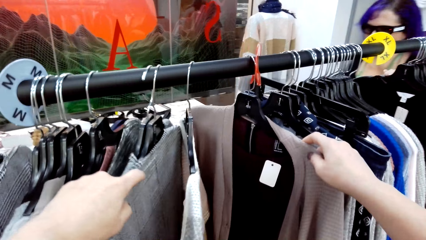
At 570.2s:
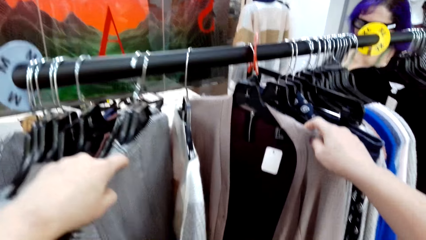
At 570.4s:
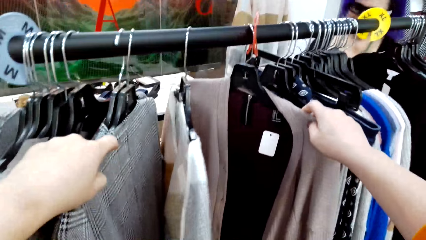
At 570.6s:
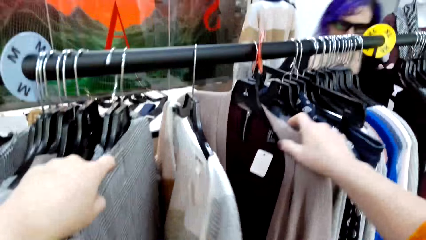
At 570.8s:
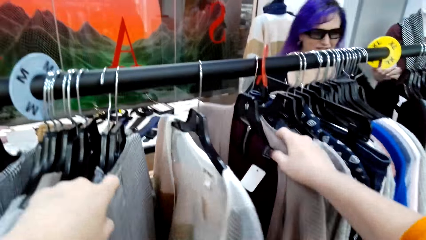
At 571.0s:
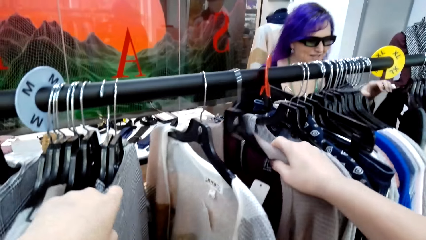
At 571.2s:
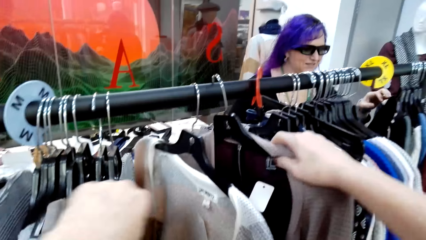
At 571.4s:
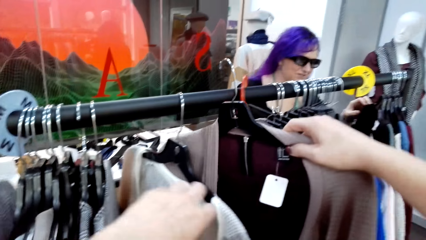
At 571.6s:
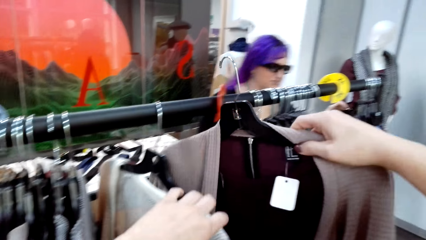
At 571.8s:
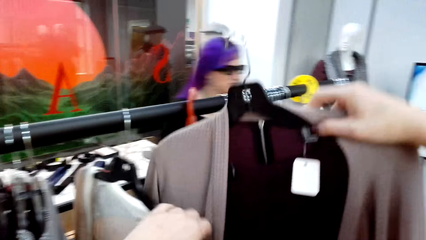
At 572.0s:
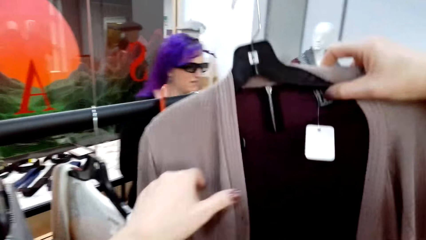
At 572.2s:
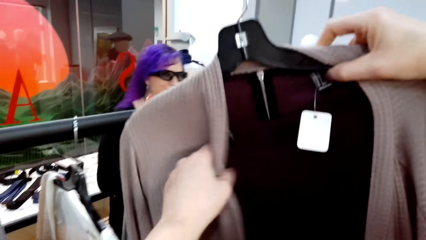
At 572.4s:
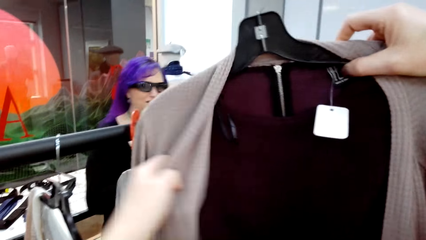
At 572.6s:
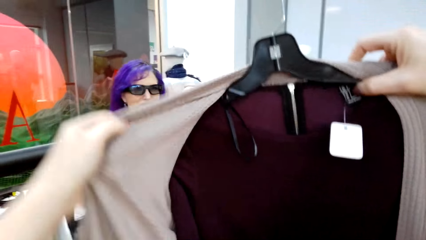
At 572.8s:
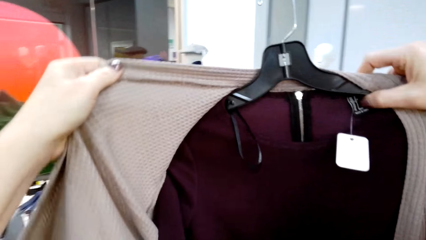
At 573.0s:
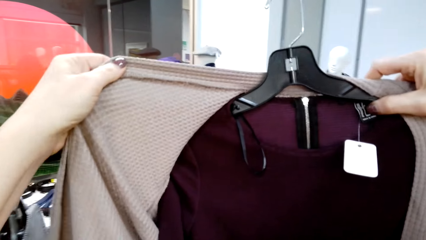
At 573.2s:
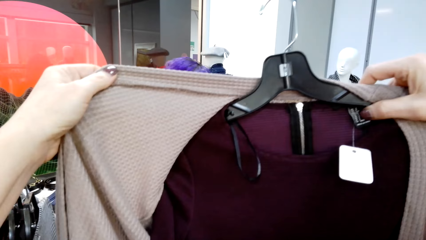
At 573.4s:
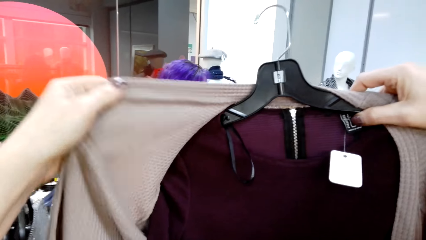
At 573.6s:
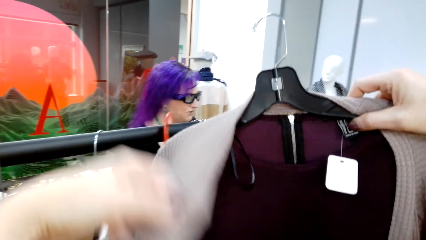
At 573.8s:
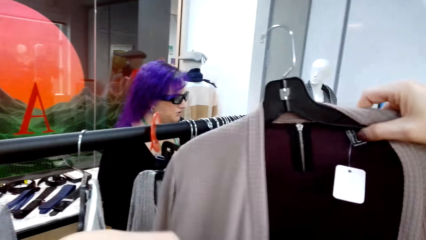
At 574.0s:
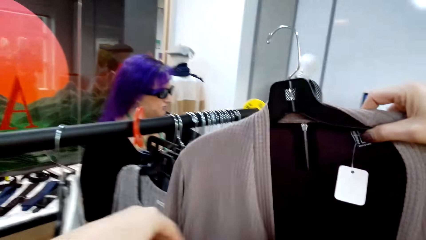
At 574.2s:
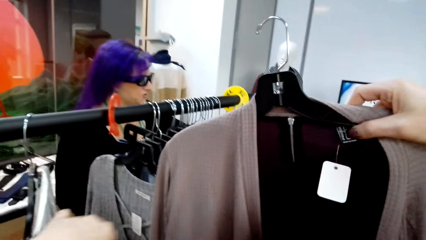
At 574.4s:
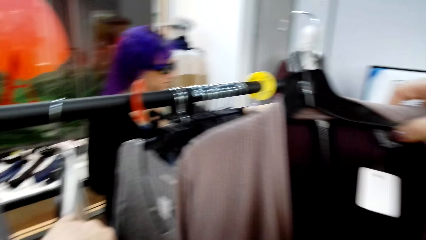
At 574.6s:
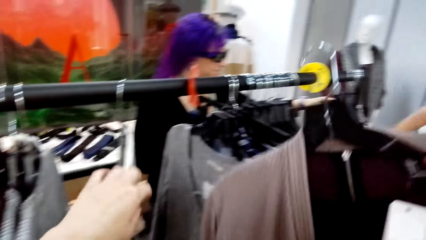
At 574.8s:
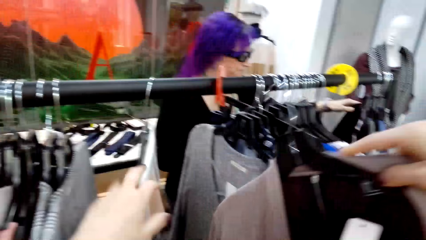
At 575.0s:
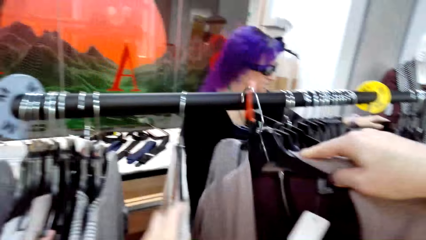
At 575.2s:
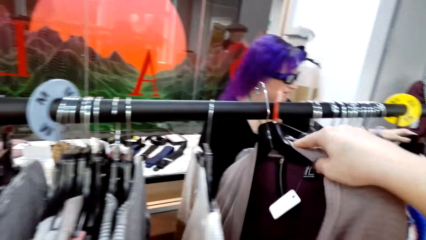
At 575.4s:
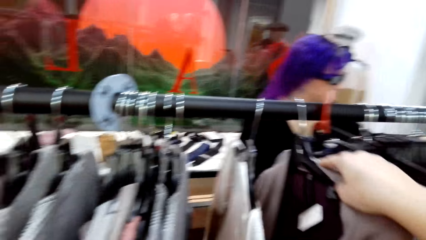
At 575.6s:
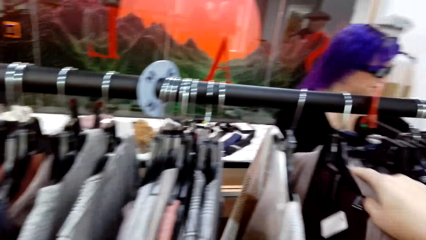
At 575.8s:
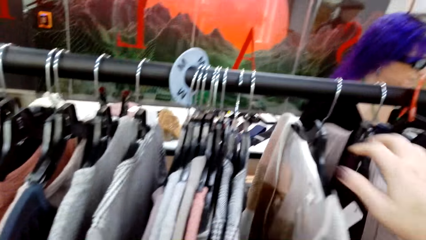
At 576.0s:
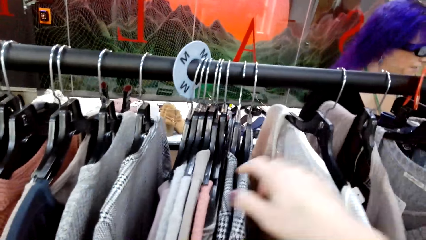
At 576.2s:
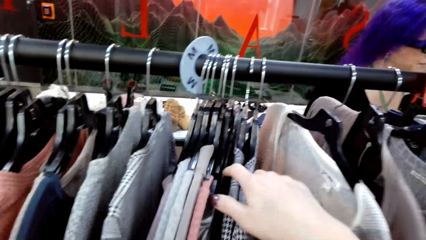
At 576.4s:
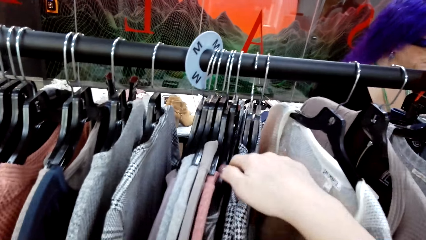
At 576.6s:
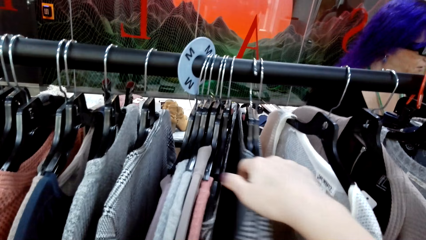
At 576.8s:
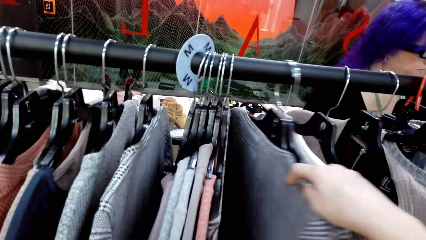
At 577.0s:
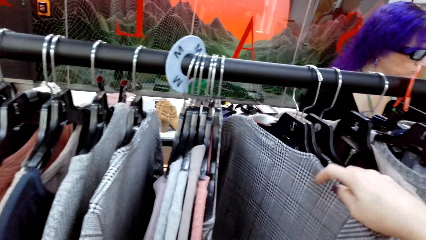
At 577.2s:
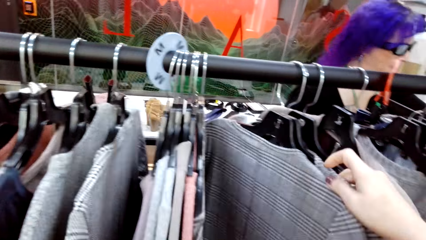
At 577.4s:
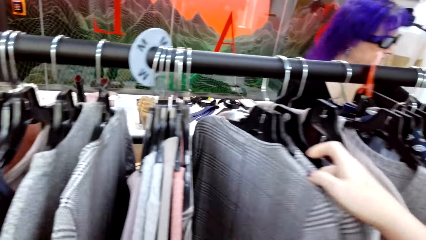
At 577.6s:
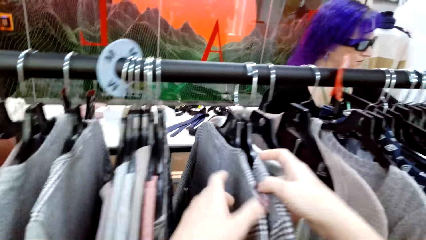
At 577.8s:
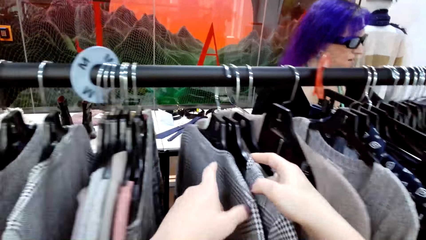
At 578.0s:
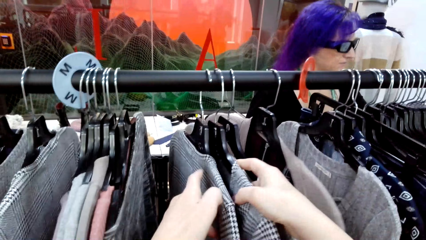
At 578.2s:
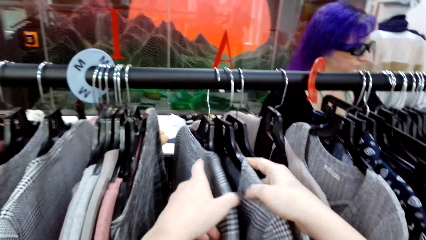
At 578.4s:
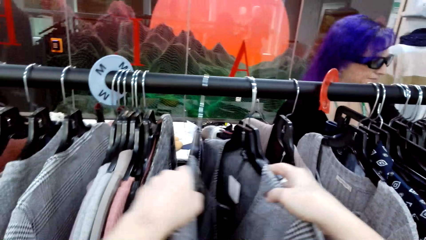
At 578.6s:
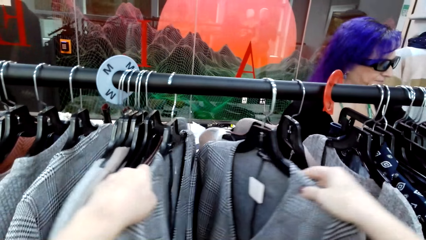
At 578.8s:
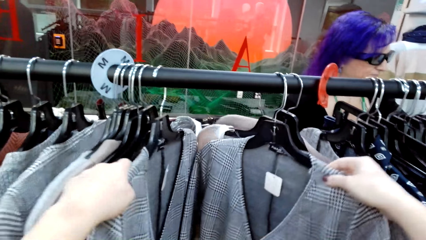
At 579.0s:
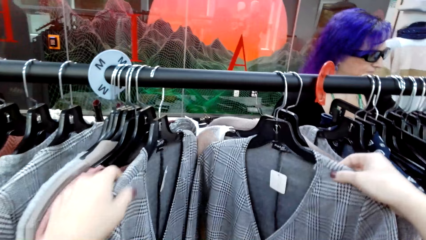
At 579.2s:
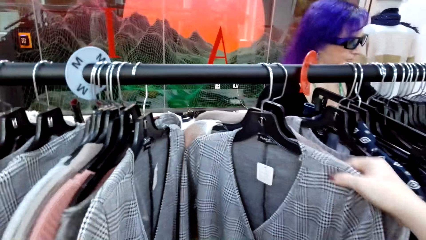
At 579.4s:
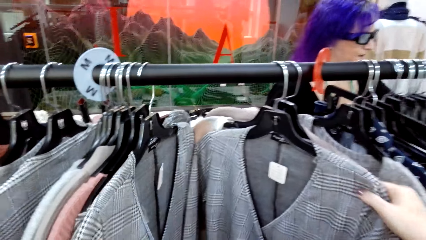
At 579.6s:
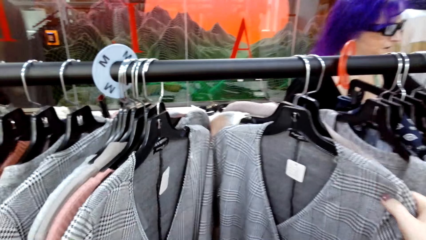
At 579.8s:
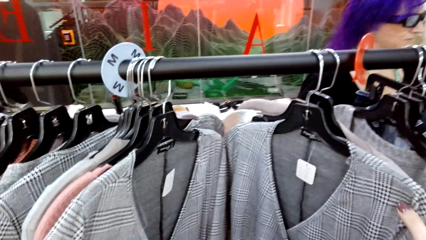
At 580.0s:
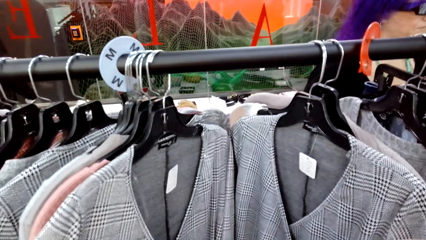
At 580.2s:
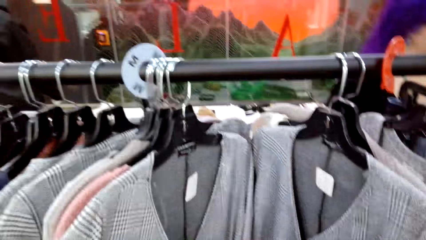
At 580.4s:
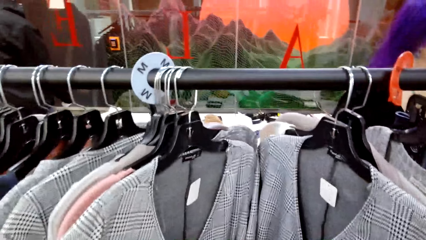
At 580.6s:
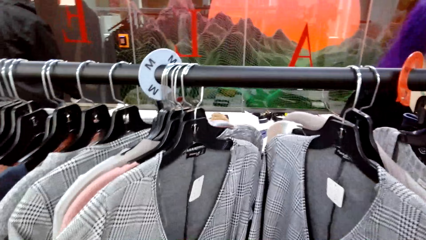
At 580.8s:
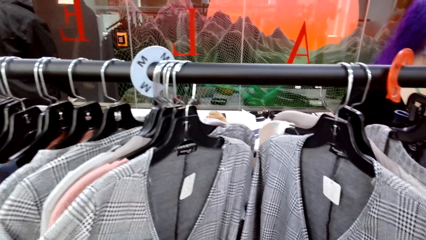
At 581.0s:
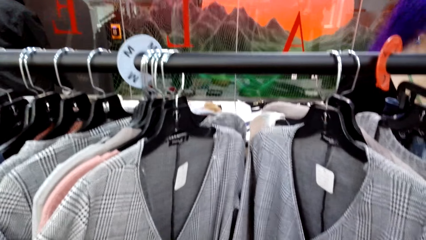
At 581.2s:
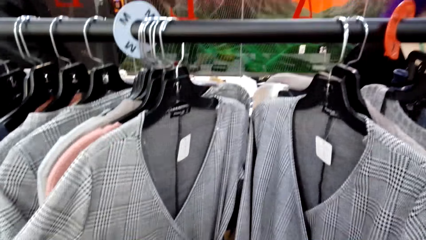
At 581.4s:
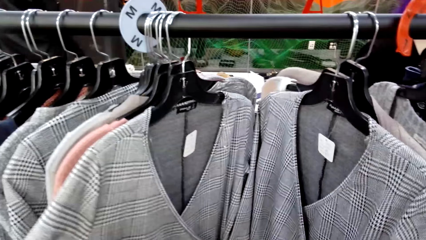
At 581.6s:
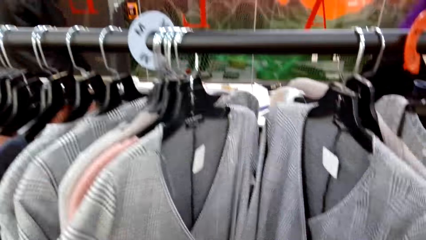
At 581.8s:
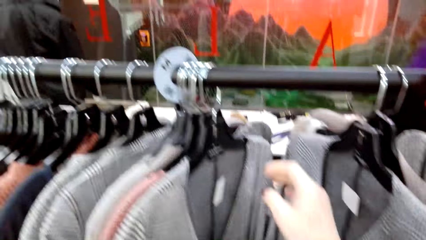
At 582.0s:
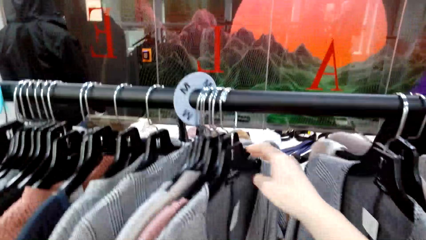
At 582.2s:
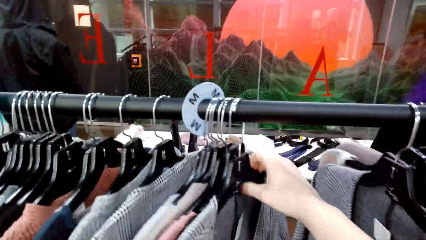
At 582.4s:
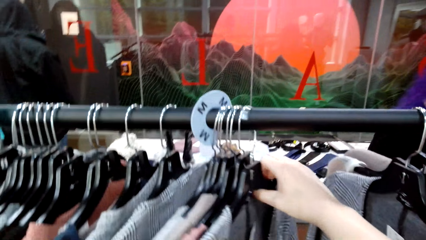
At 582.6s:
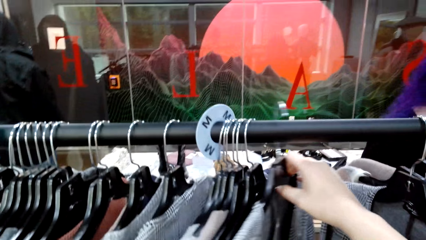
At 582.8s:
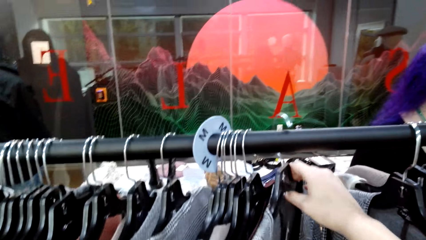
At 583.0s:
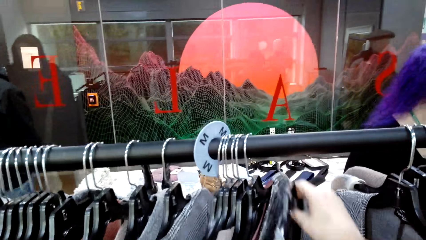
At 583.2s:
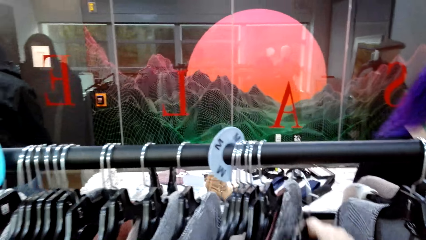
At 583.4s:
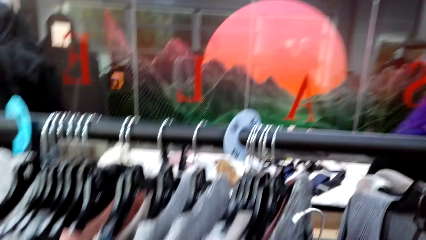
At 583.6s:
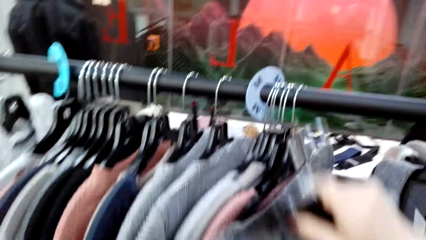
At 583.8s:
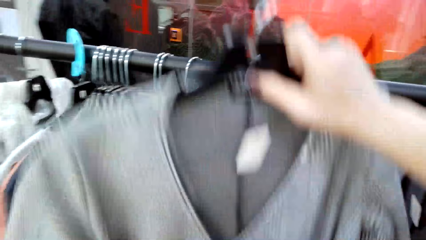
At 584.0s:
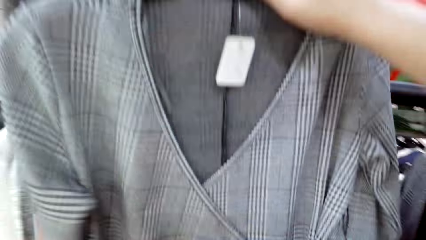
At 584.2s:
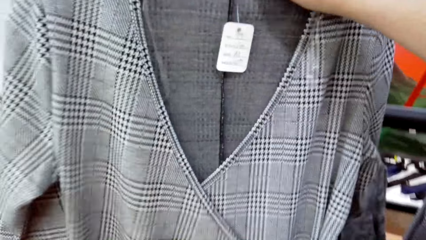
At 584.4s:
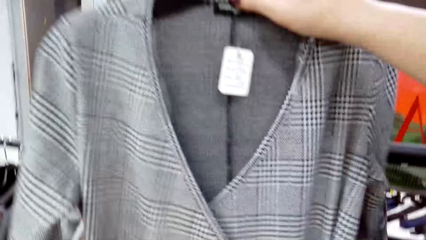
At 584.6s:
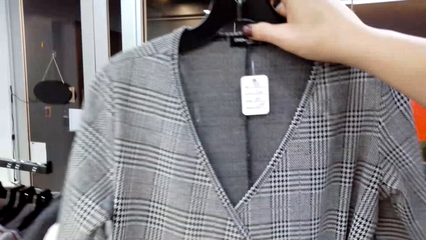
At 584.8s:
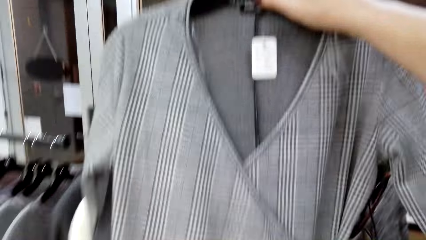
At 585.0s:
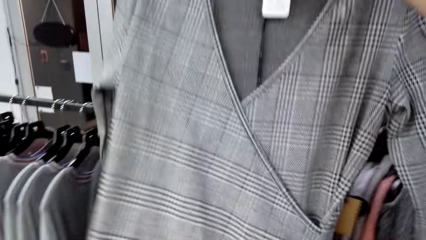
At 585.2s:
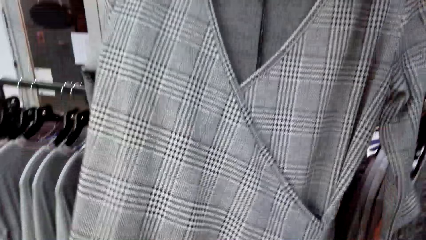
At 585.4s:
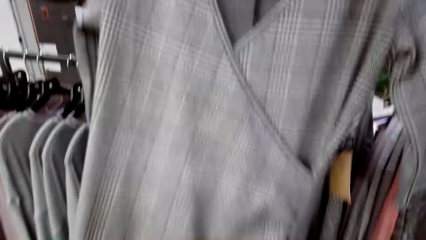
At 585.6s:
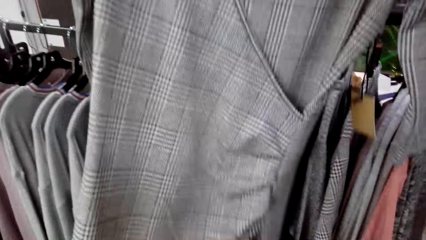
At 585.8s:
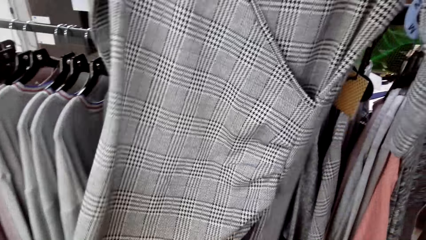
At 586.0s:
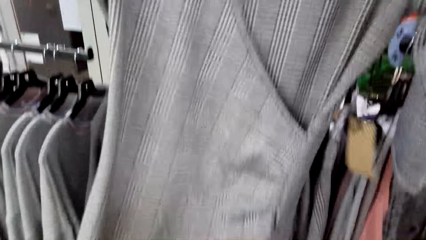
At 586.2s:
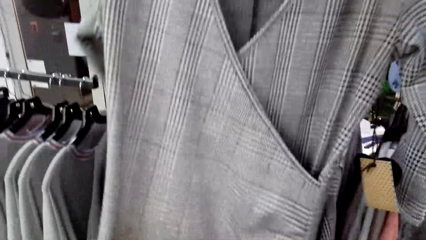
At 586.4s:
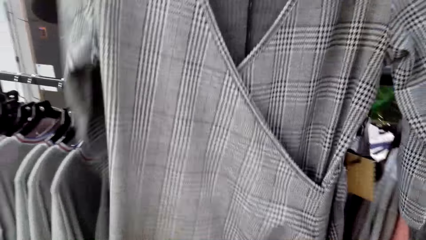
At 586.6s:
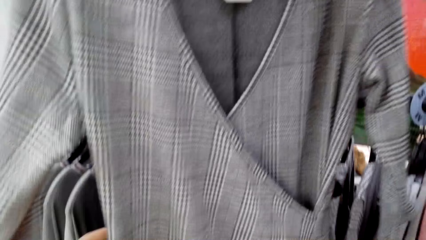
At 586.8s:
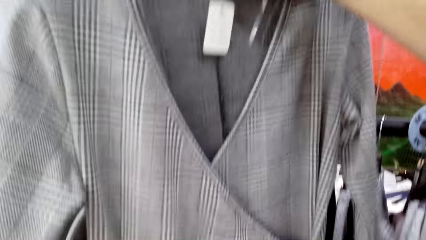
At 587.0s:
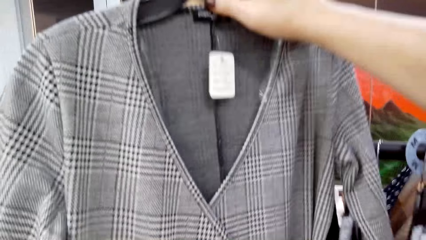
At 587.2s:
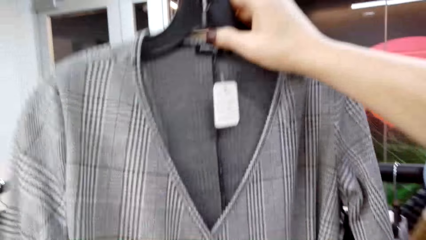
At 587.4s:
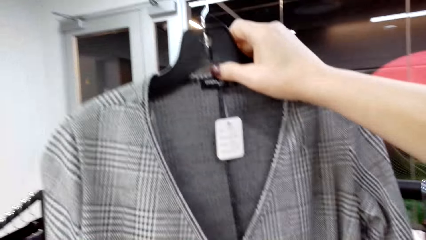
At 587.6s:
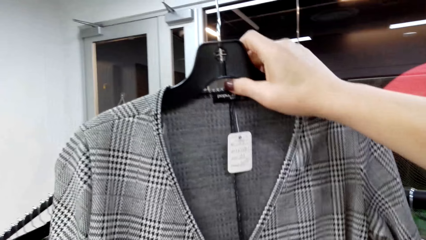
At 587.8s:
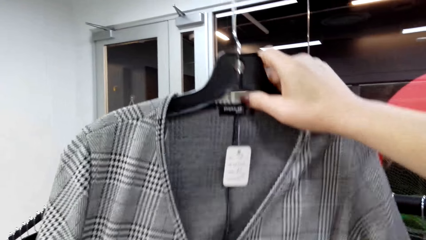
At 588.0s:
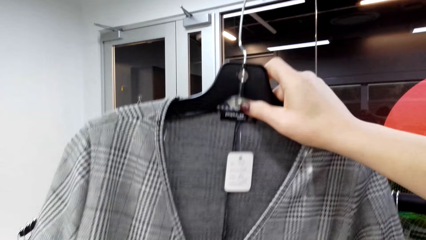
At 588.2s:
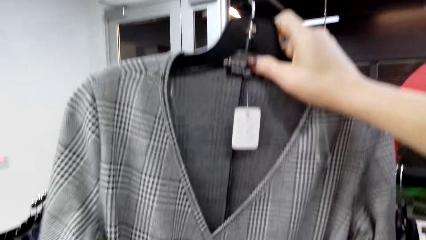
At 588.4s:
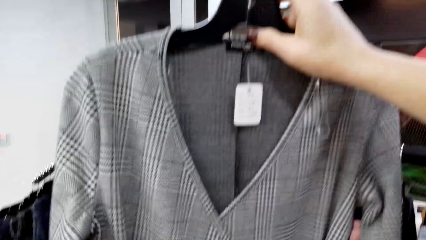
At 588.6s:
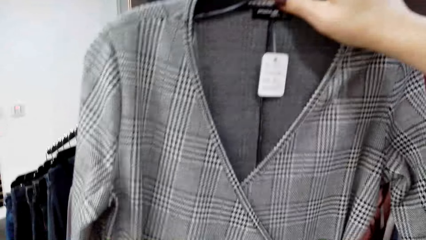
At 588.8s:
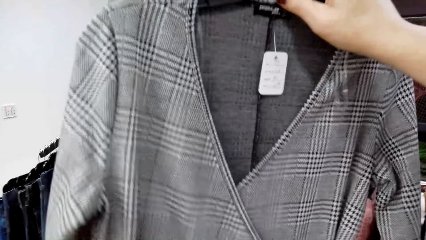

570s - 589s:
A lady moves around. The camera wearer unhangs a cloth from the rail. The lady looks at the cloth. The camera wearer lifts the cloth. They lower the cloth. They hang the cloth on the hanger on the rail. They move a cloth. They select the clothes on the hanger. They move a cloth again. They move their hands away from the clothes. They unhang a cloth from the rail. They raise the cloth. They stare at the cloth.
